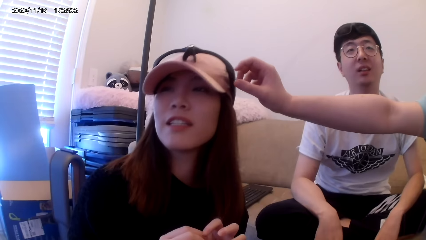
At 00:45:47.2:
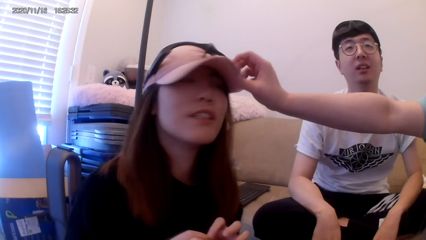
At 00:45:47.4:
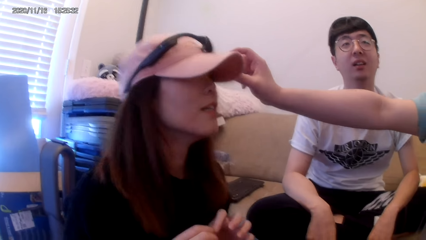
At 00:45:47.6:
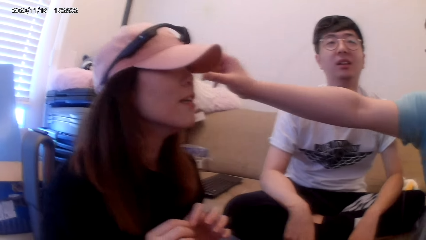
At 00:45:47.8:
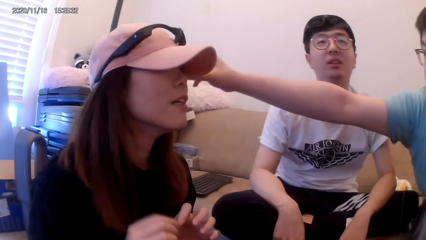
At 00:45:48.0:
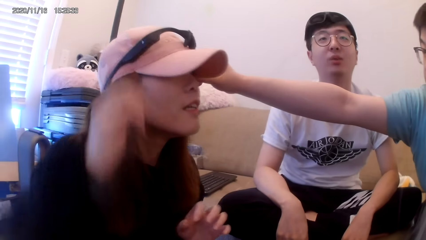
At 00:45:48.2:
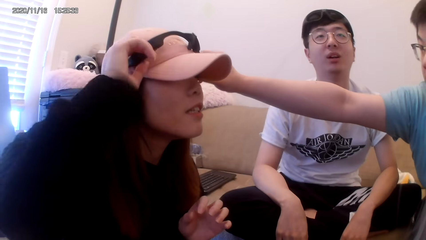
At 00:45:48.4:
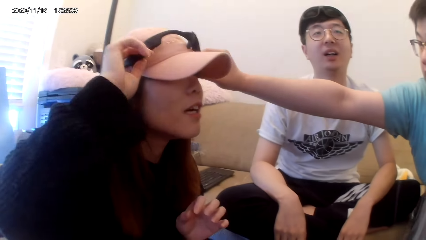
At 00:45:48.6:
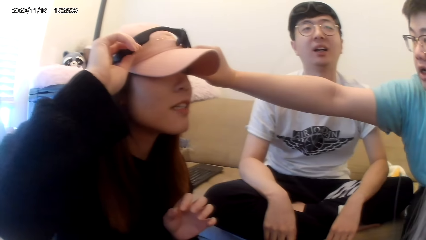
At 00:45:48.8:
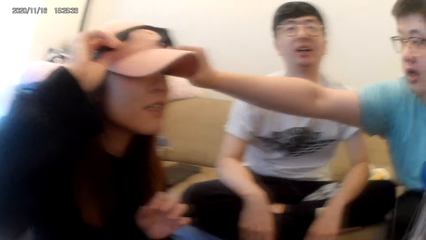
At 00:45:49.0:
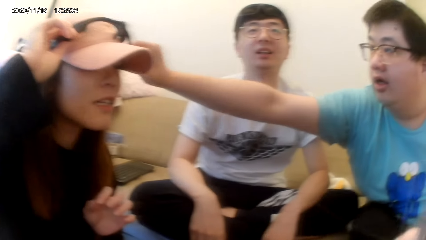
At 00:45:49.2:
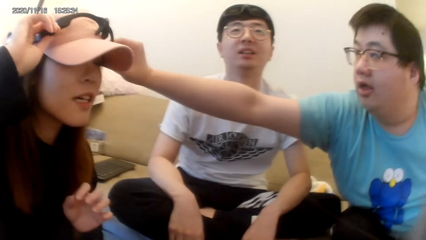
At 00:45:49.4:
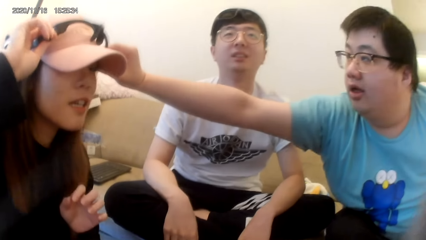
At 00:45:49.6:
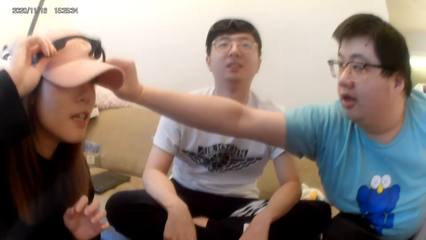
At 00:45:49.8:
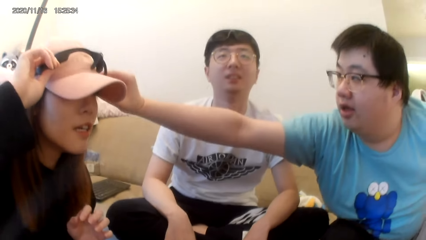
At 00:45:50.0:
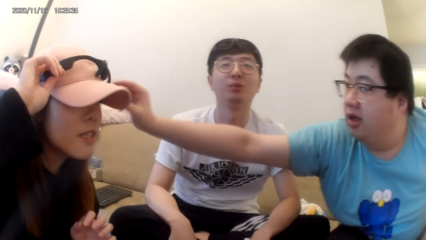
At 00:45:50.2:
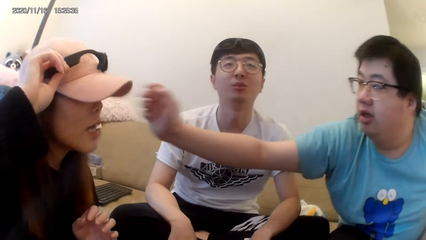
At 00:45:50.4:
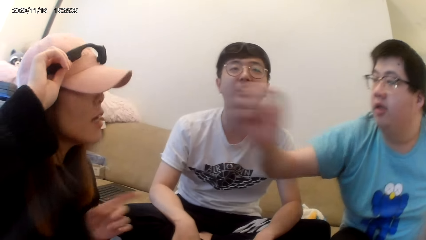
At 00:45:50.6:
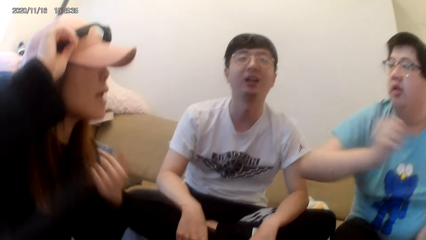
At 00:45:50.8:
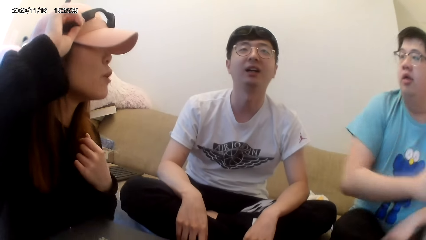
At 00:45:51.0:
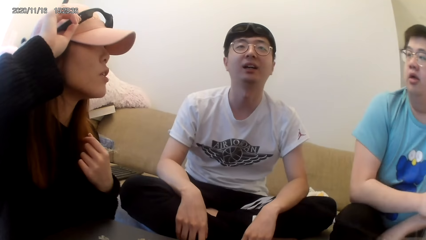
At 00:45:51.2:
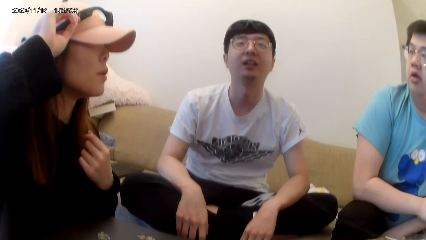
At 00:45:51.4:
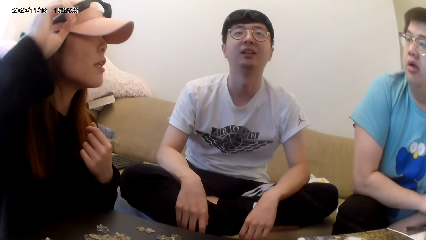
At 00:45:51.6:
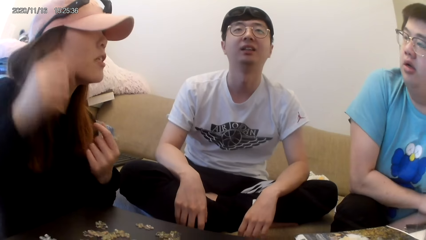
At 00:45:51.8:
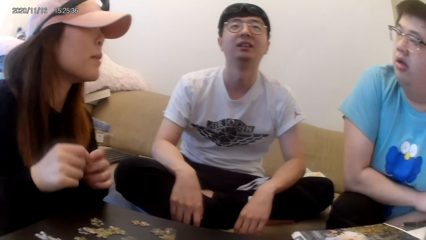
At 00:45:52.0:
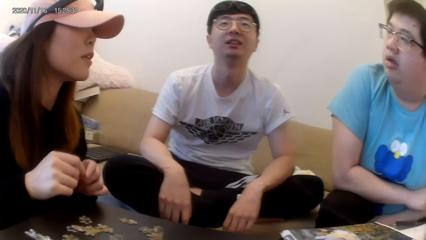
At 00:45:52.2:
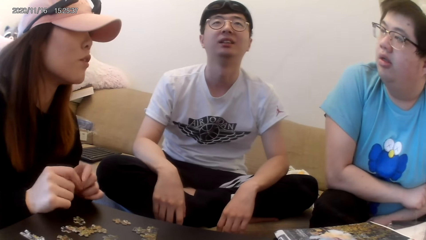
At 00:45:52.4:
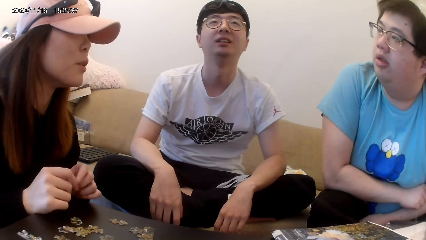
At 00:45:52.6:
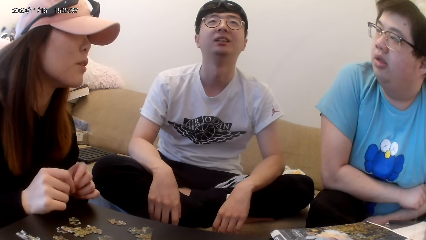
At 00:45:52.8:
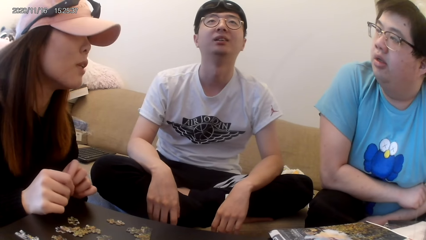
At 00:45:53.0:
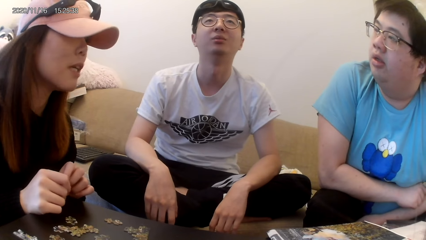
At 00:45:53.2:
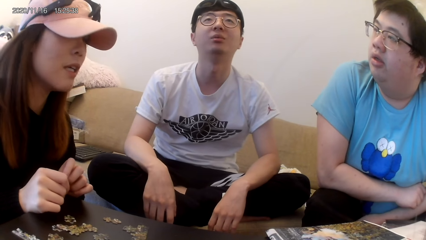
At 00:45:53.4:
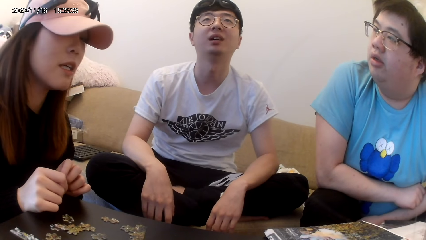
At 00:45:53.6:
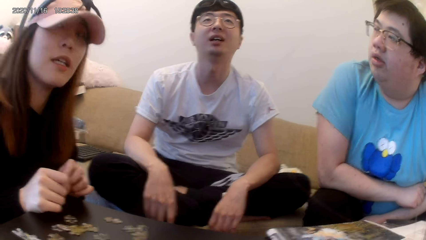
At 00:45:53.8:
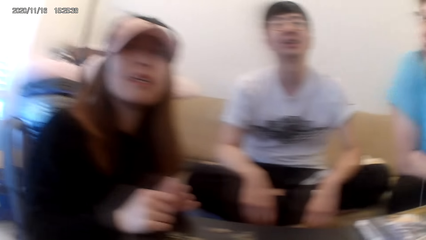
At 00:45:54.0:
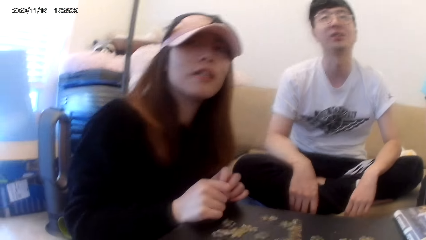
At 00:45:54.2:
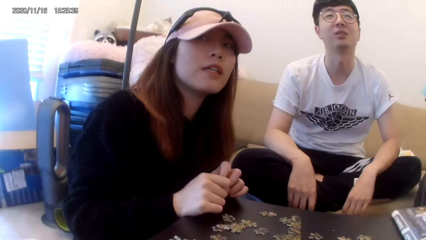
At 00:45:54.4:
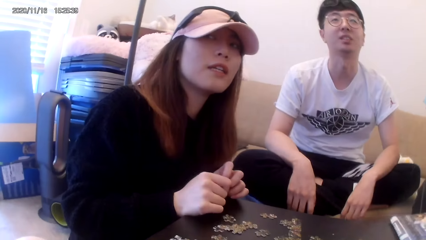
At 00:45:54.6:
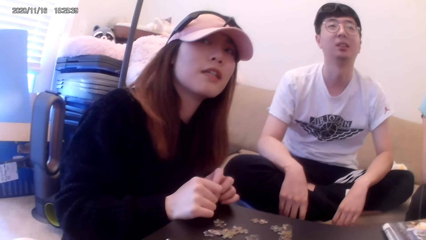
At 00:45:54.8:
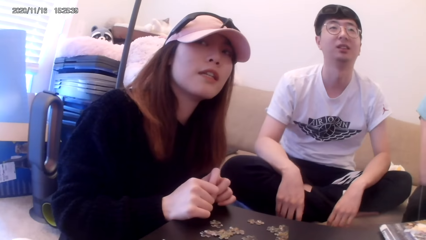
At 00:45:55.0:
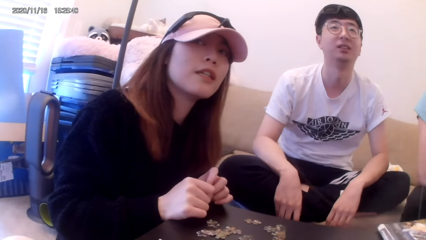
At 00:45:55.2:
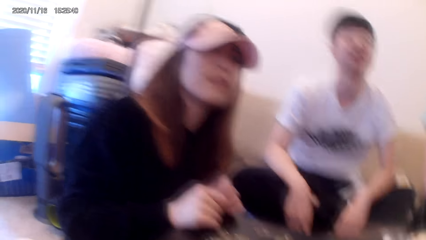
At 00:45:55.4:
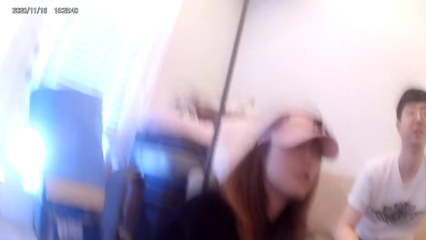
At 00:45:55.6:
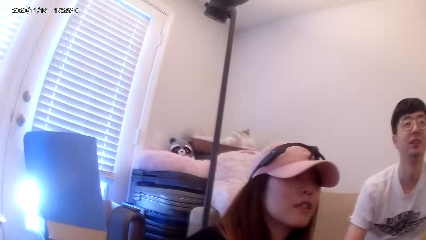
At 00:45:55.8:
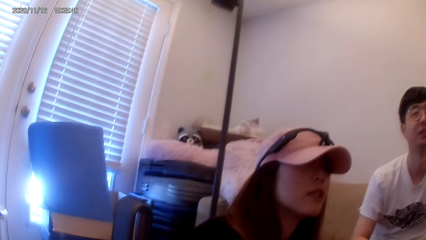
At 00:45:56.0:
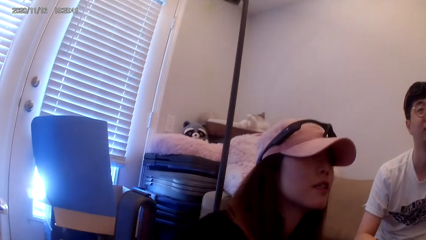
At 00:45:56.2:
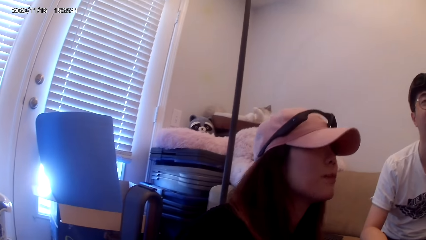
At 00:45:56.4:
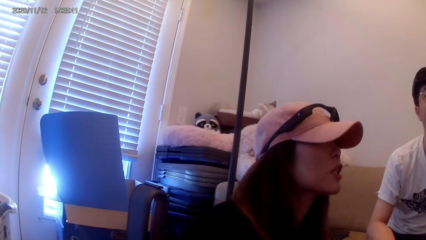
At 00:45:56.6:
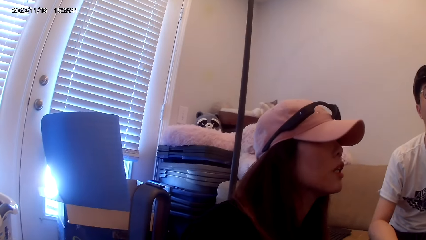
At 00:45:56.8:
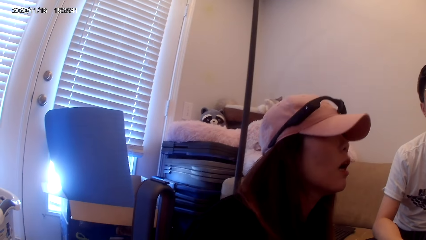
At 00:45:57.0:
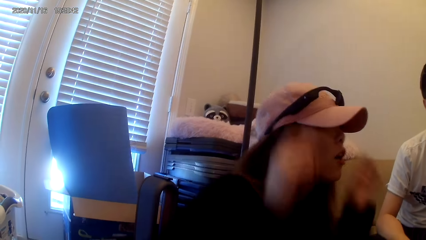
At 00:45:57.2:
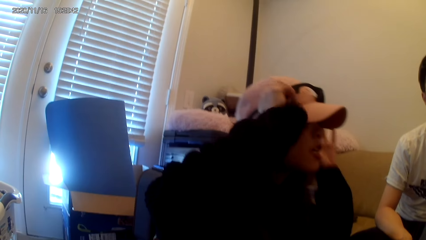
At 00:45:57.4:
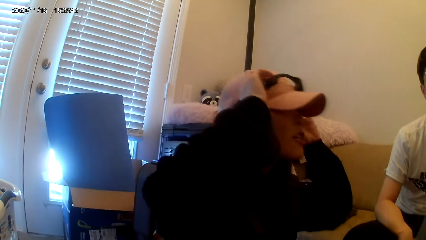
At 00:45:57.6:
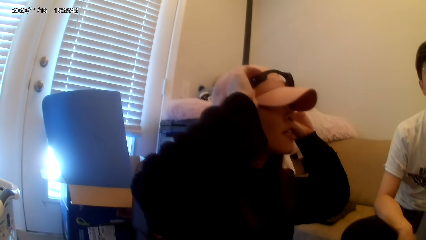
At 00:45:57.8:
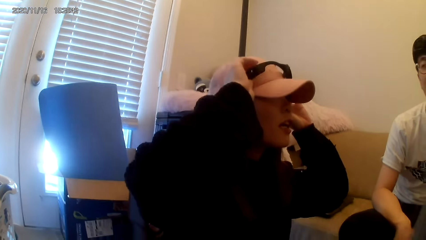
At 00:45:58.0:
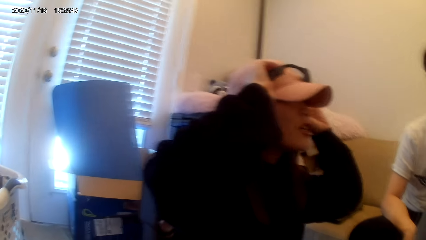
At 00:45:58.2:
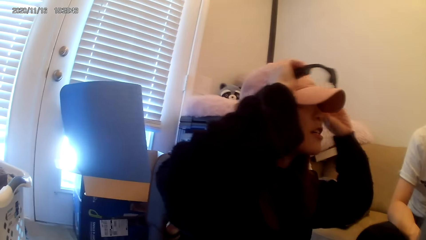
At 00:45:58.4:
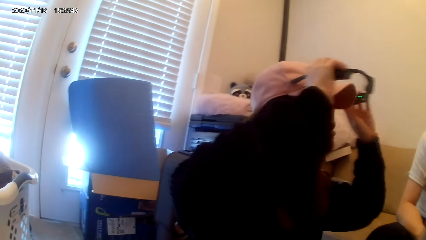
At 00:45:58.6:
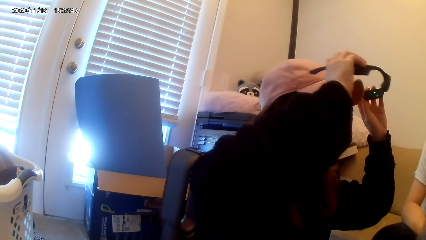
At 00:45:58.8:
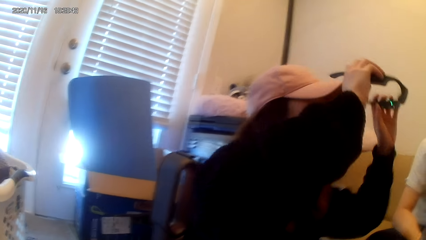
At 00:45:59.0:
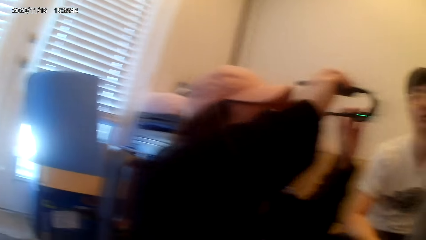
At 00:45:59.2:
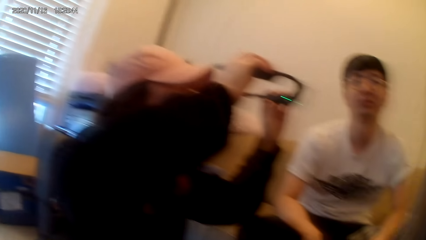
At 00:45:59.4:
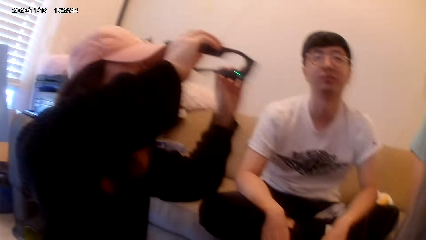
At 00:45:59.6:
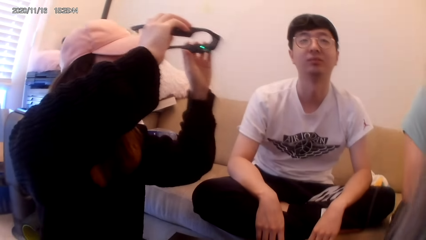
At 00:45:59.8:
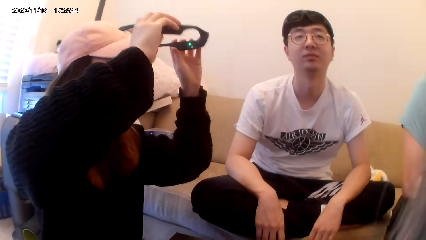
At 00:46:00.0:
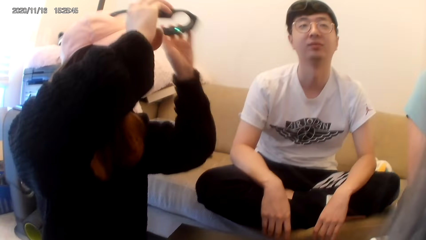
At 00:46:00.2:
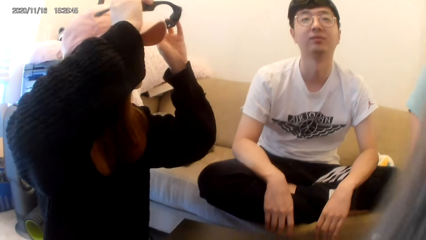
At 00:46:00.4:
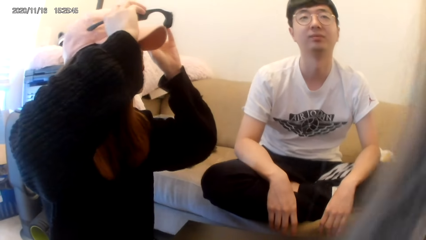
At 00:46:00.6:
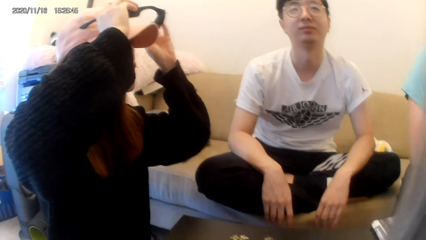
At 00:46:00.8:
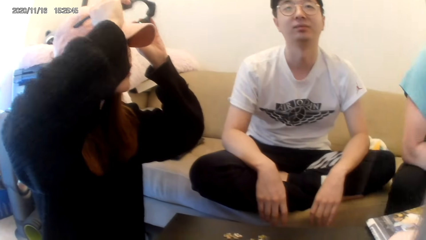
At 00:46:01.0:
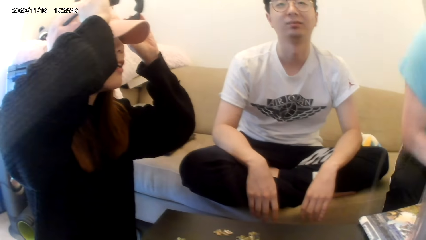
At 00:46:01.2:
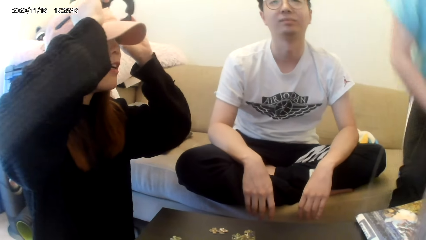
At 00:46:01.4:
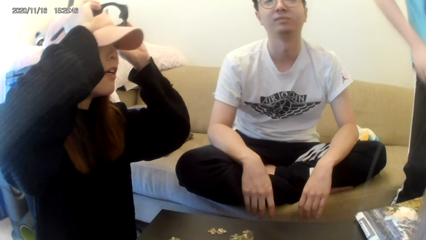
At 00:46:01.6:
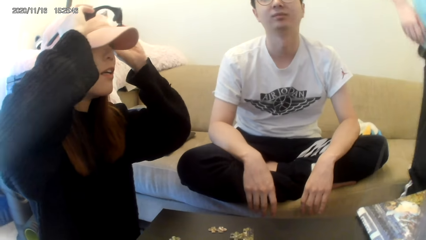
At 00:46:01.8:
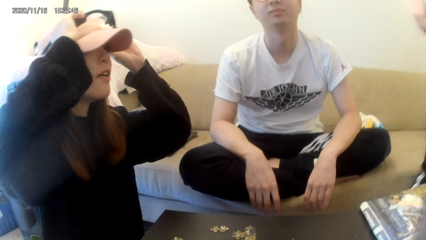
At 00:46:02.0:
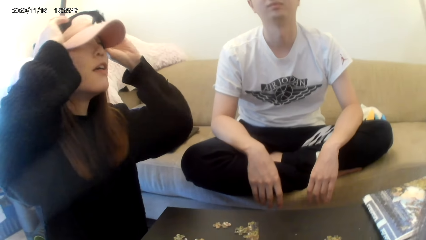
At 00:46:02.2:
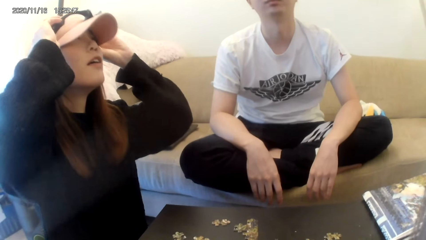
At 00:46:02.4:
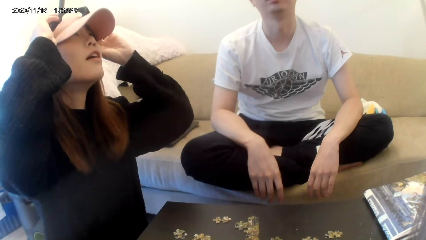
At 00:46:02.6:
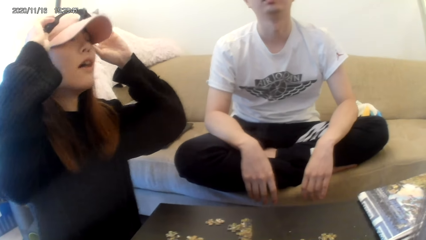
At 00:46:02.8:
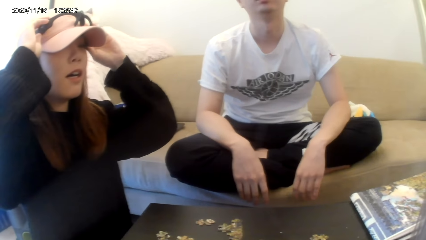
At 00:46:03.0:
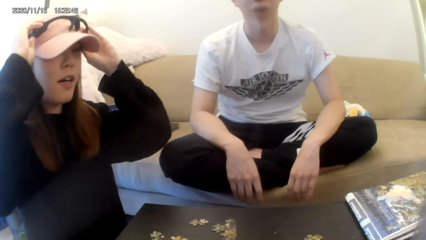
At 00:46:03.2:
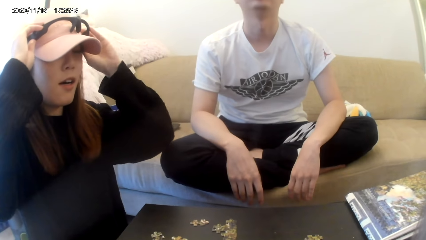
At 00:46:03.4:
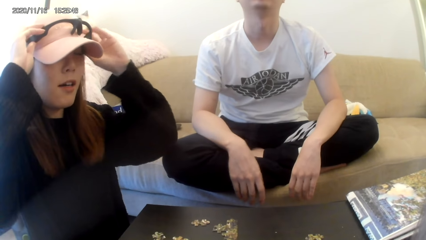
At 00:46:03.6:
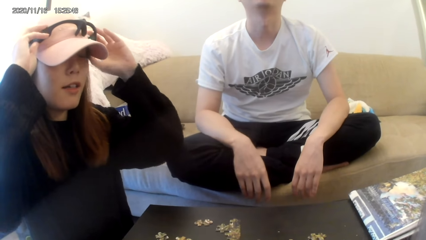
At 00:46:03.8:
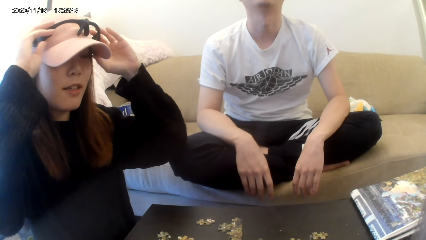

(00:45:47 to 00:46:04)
A man touches the glasses. Another man talks to the first man. The other man removes the camera from the head.
